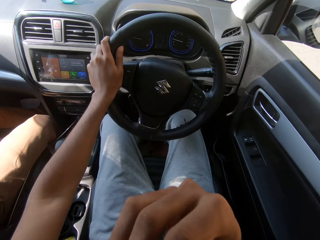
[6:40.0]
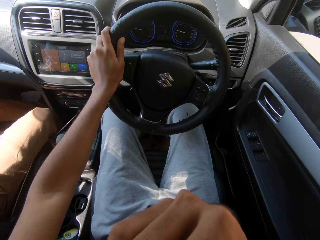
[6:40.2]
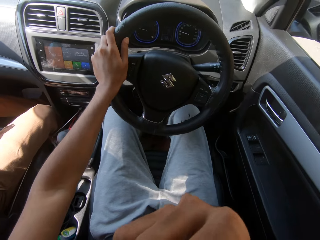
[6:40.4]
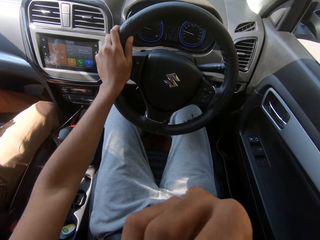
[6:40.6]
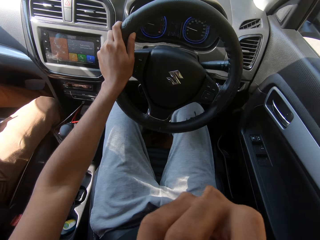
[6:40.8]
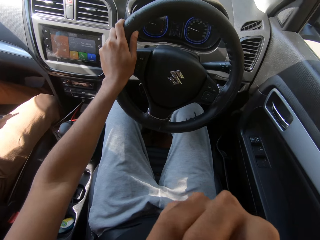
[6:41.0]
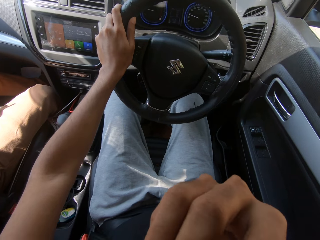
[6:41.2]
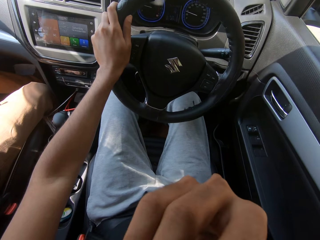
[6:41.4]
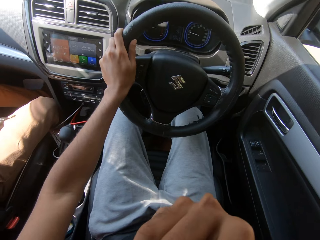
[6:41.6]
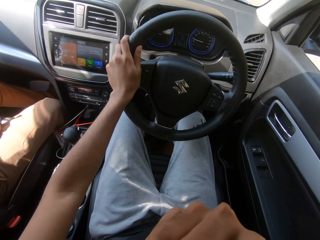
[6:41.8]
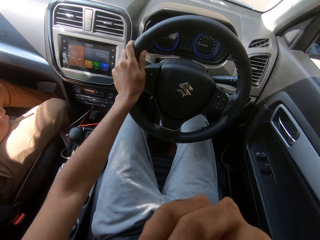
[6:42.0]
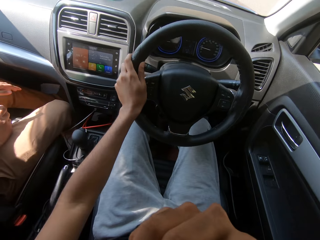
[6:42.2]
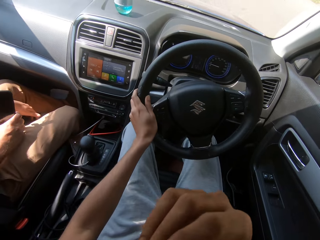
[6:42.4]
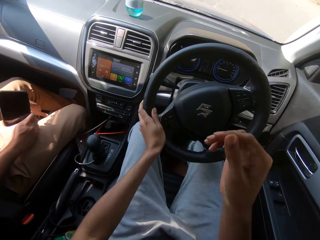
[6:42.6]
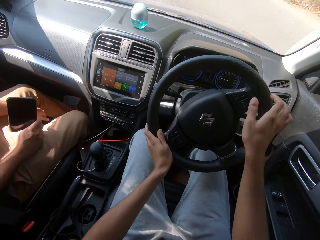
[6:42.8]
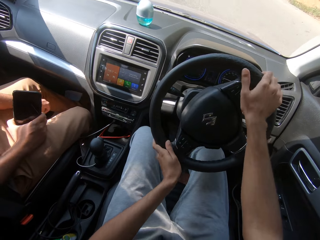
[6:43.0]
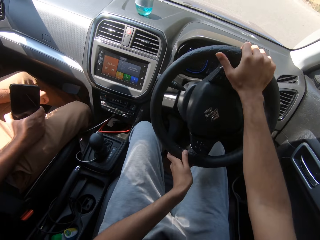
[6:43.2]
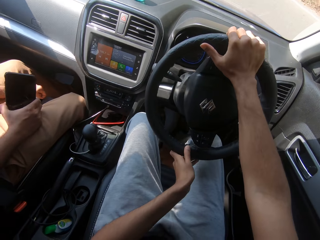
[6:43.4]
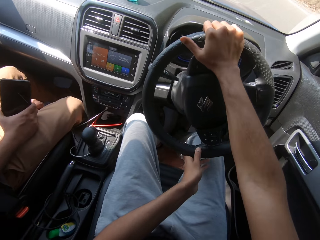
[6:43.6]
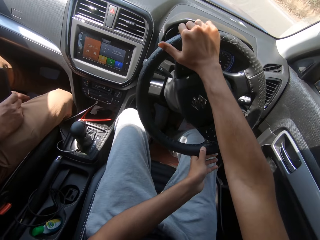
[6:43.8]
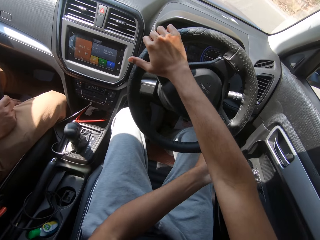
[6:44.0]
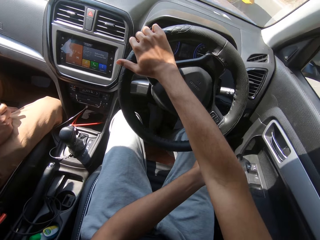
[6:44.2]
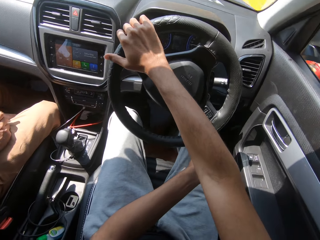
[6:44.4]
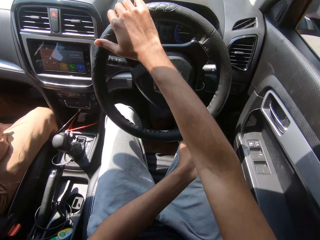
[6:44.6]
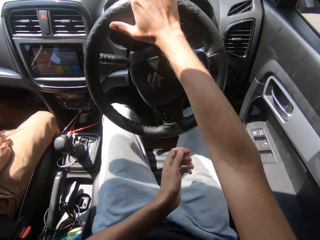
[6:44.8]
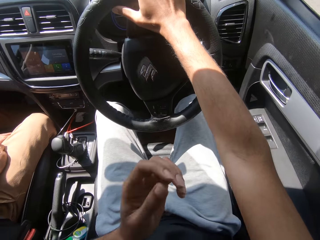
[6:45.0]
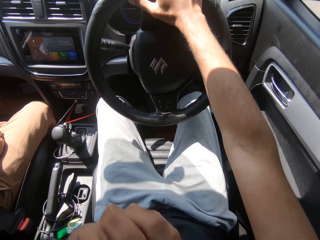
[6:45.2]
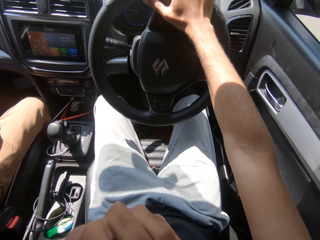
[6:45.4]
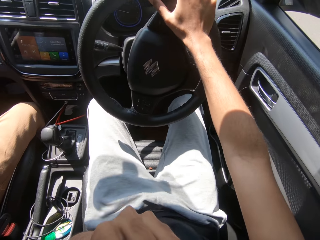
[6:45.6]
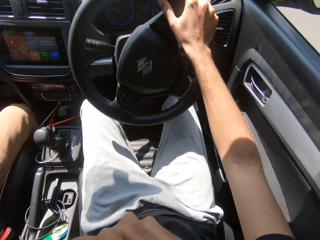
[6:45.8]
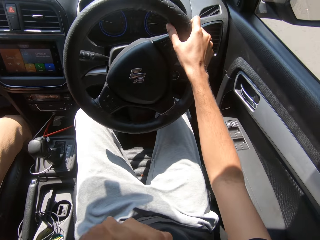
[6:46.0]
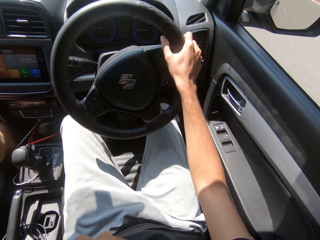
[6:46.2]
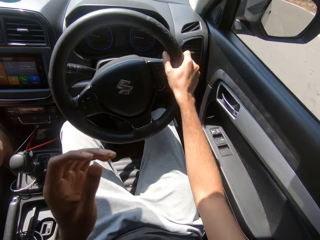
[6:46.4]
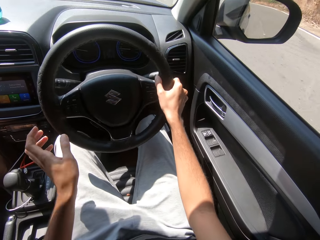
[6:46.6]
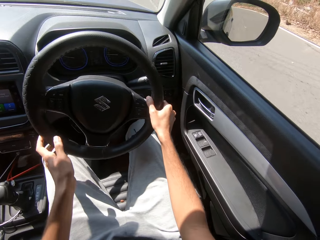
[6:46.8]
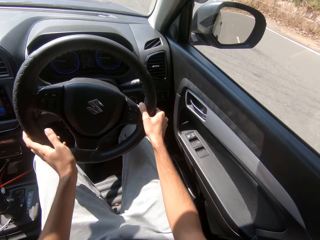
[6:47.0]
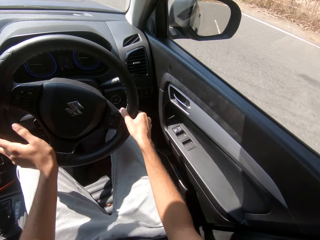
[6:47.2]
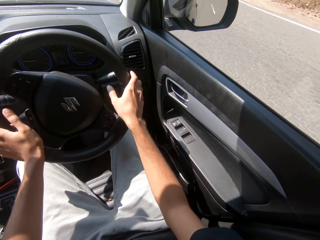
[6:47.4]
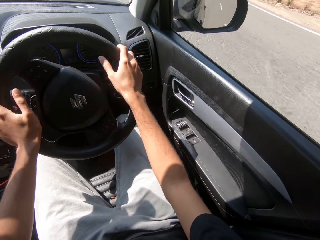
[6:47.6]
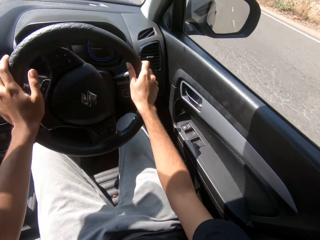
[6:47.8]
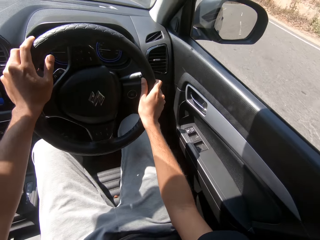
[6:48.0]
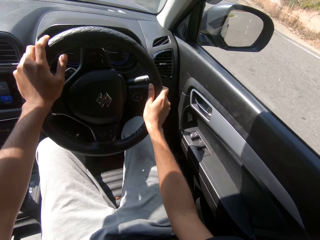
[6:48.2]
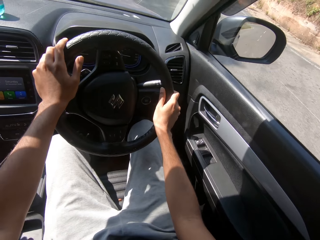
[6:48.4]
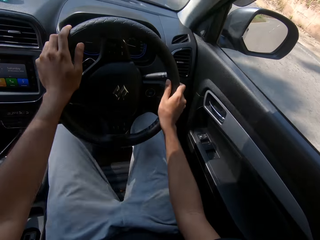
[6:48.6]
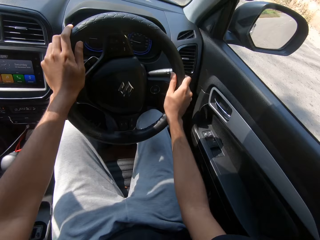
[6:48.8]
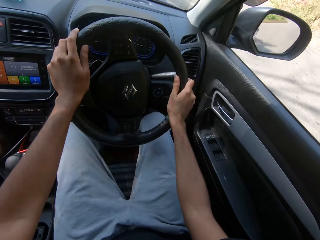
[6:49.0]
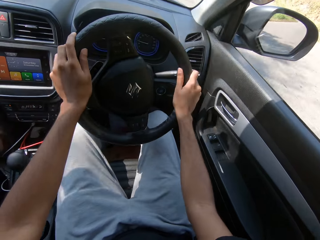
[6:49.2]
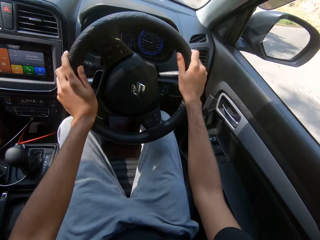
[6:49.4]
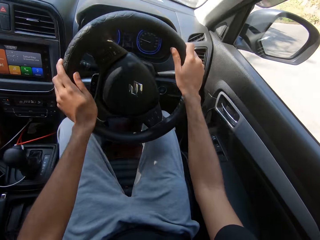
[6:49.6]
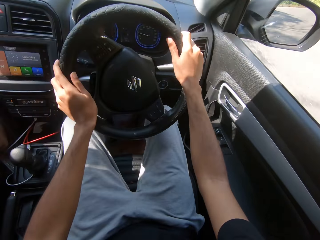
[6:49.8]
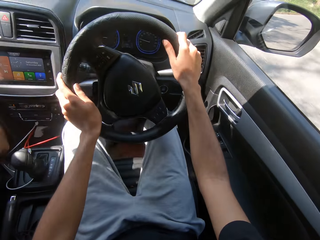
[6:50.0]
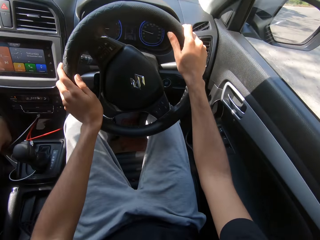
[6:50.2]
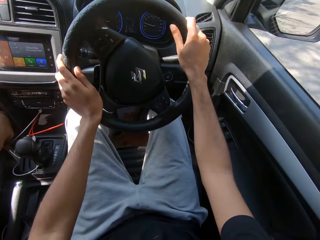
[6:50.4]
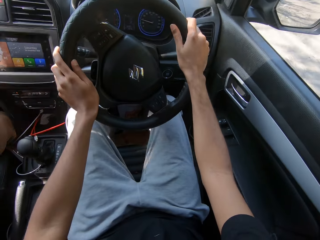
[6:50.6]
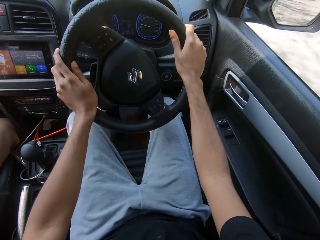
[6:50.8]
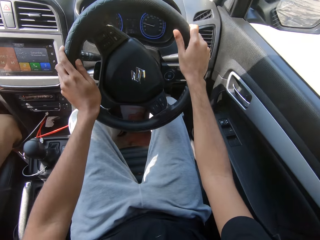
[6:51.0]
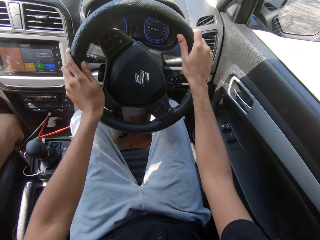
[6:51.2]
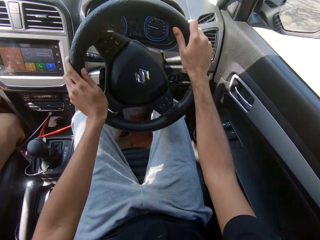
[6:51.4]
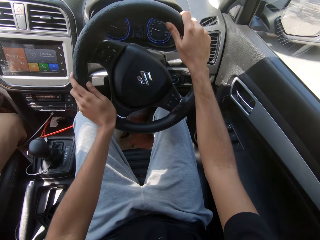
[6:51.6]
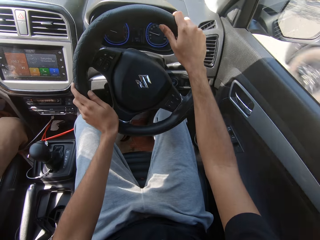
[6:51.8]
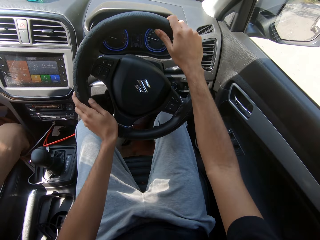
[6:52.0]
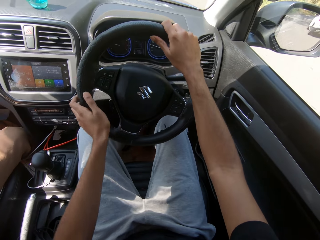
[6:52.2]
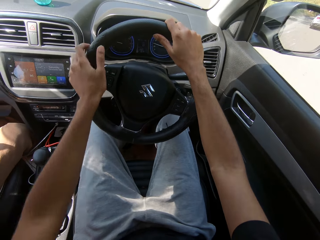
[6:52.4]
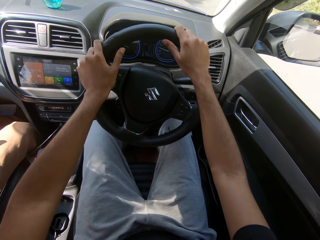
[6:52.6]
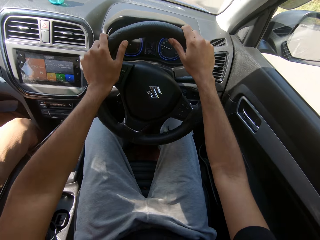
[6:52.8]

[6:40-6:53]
The camera wearer adjusts the facemask on his face with his right hand. He touches the face. He turns the steering of the car with his left hand. A man holds a phone in his right hand. The camera wearer holds the steering of the car with both hands. He turns the steering of the car with his hands. He adjusts the facemask on his face with his left hand. He turns the steering of the car with his right hand. He touches the face. He holds the steering of the car with both hands. He turns the steering of the car with his hands.

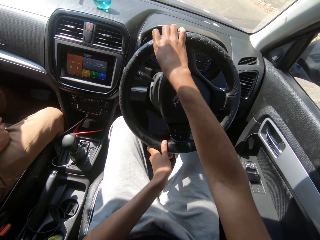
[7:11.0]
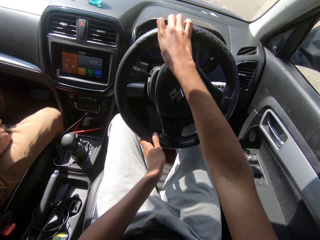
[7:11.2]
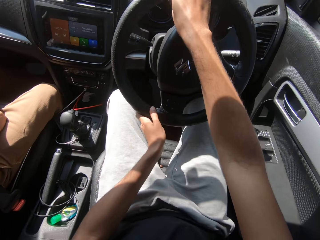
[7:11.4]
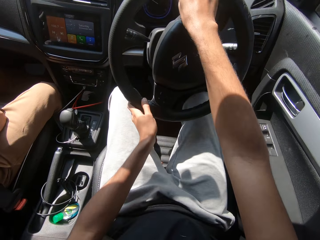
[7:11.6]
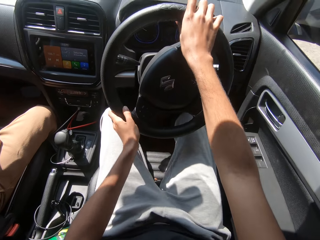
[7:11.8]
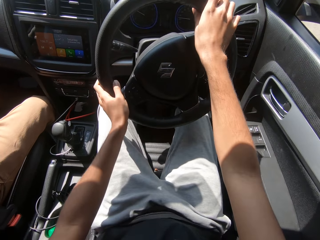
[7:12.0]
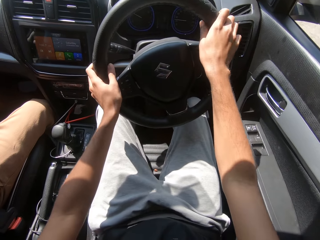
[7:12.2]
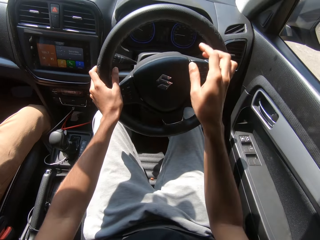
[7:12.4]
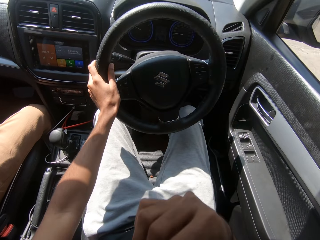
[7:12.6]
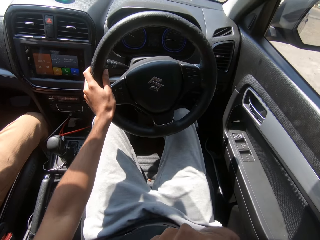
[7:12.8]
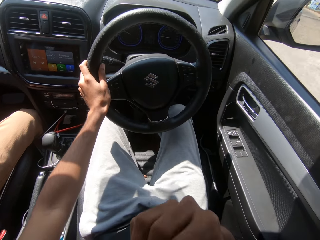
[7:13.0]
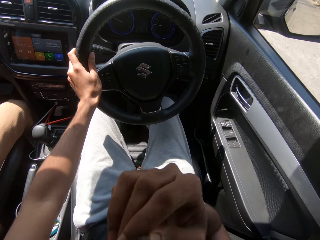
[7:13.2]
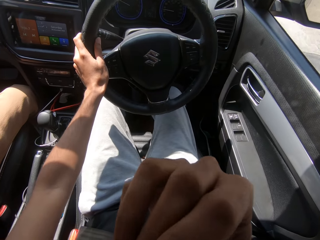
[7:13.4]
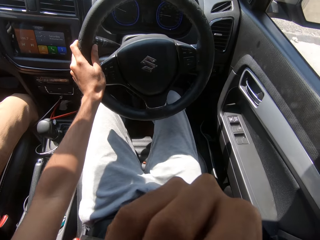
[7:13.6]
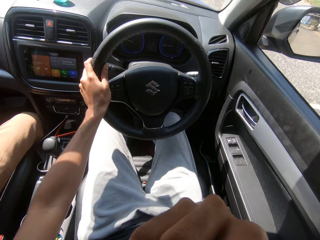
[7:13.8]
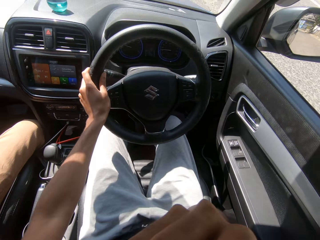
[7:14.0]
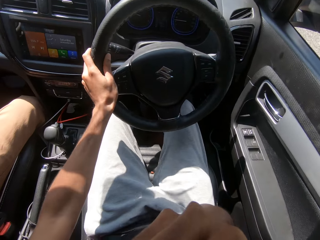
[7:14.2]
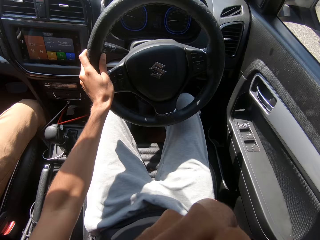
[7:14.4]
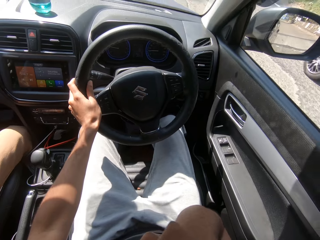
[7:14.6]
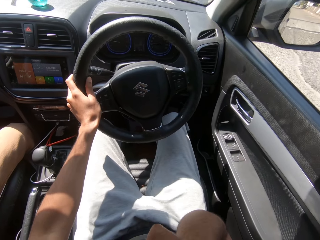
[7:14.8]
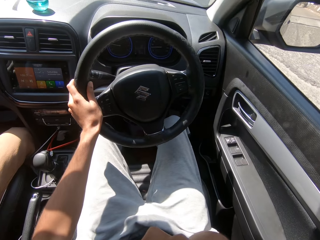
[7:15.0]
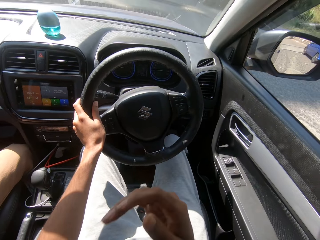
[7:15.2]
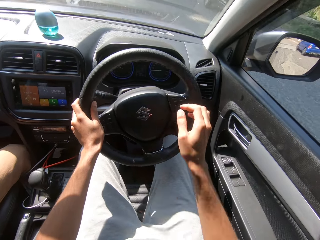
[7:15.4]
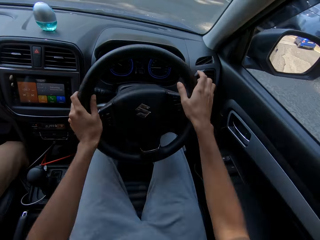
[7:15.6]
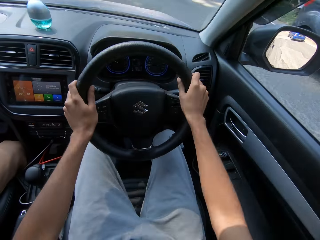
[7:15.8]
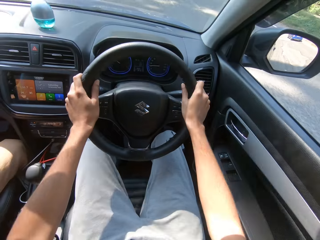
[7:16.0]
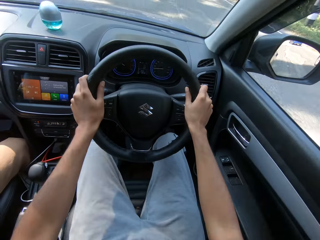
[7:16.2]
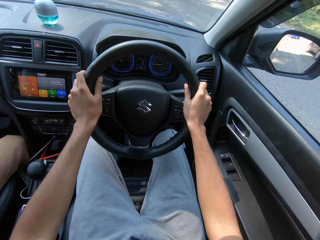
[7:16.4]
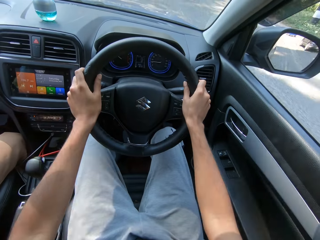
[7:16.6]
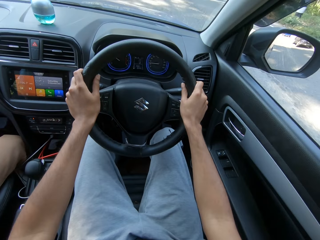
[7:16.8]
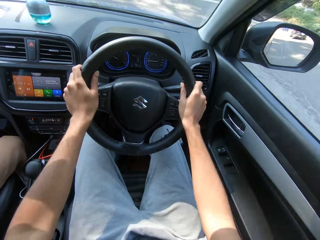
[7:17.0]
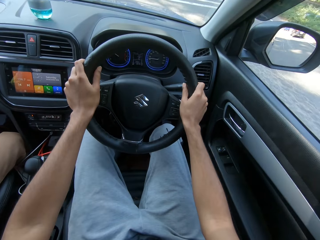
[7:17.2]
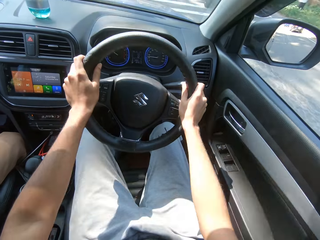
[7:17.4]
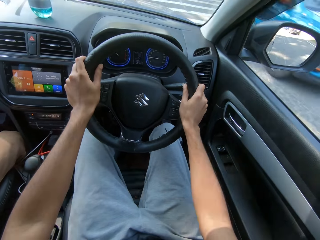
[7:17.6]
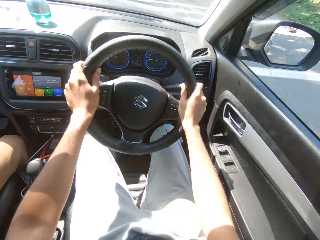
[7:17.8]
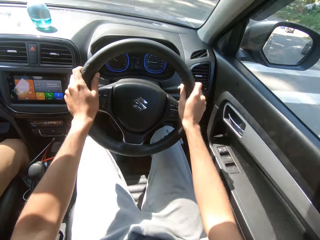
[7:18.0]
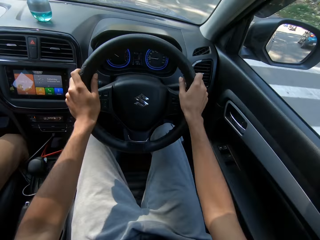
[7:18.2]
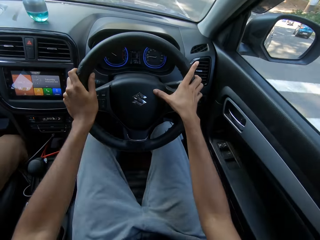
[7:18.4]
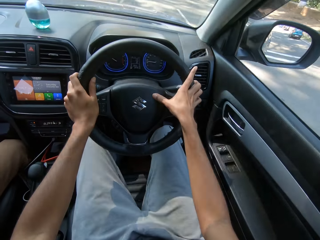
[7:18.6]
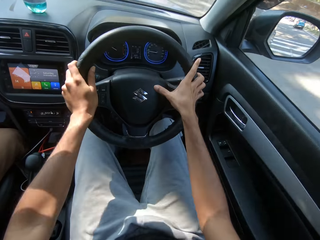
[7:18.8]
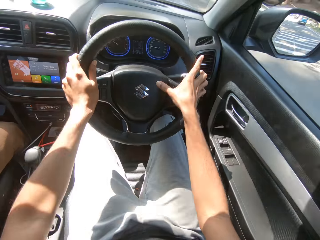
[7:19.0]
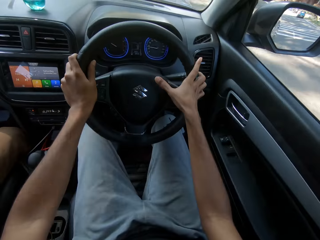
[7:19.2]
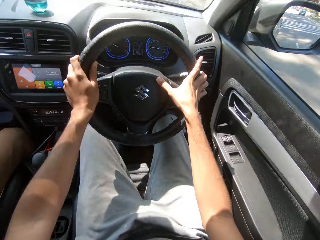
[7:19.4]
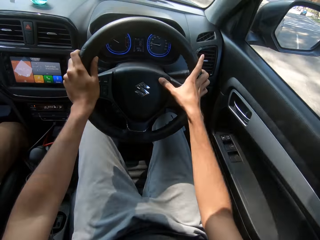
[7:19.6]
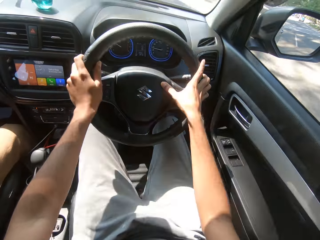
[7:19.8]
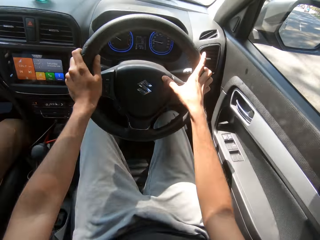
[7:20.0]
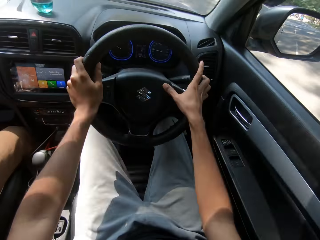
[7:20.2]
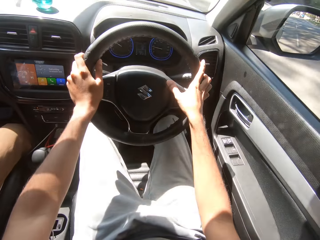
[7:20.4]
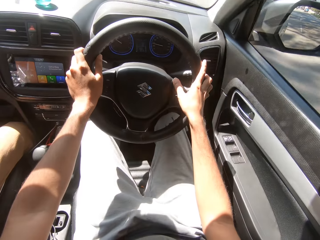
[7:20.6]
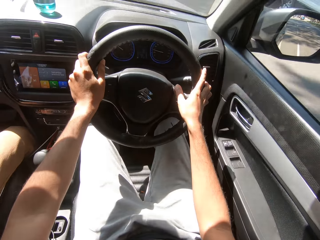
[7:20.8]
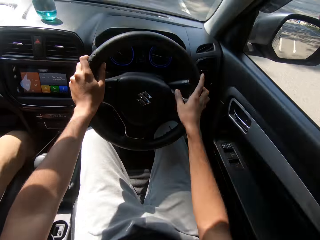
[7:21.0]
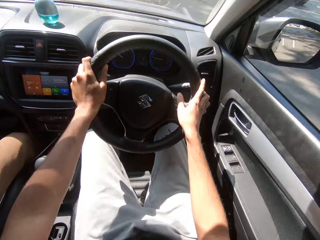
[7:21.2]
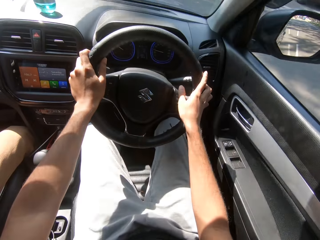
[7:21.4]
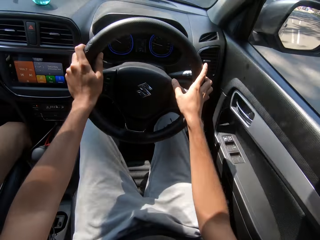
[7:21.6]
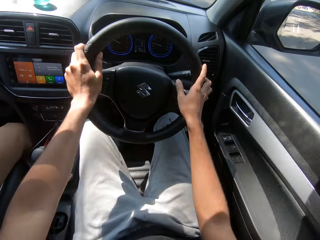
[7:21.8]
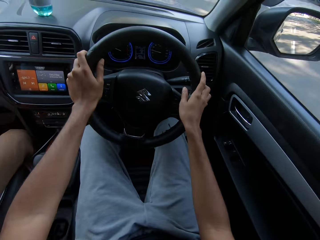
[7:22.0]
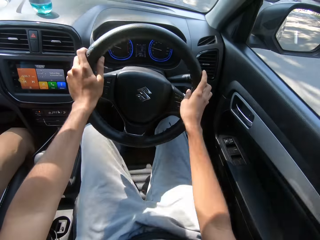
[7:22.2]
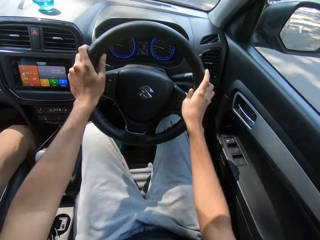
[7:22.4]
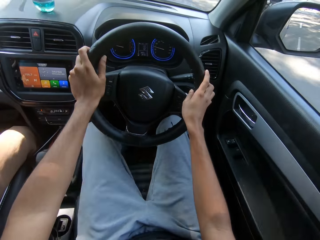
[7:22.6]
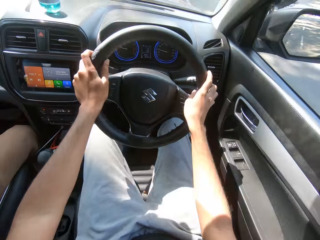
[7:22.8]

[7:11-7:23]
The camera wearer adjusts the facemask on his face with his right hand. He touches the face. He holds the steering of the car with both hands. He turns the steering of the car with his hands. He presses the horn of the car with his right hand.
